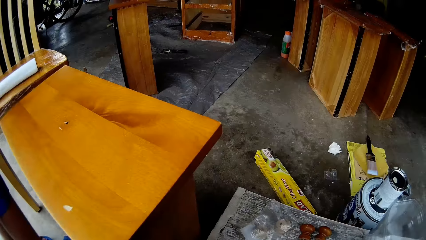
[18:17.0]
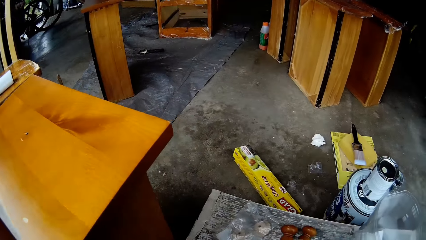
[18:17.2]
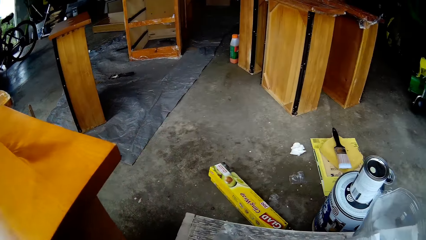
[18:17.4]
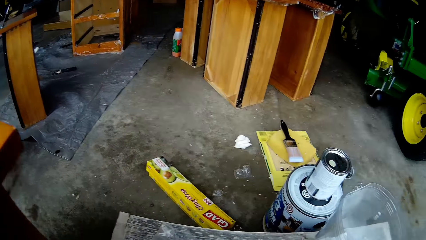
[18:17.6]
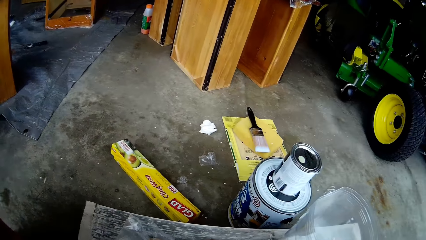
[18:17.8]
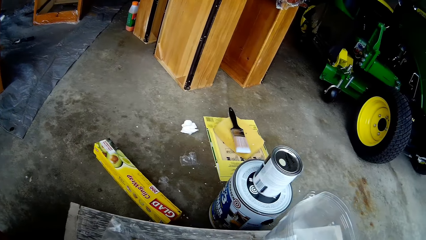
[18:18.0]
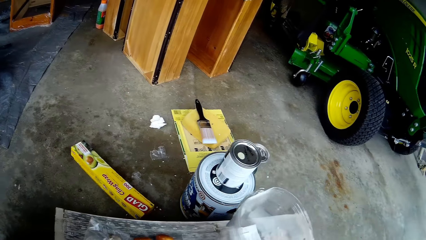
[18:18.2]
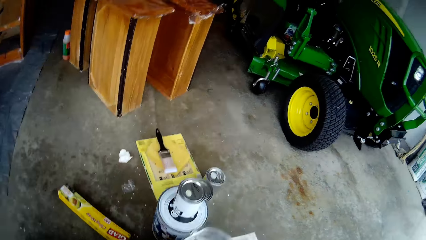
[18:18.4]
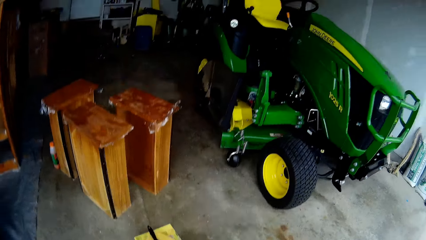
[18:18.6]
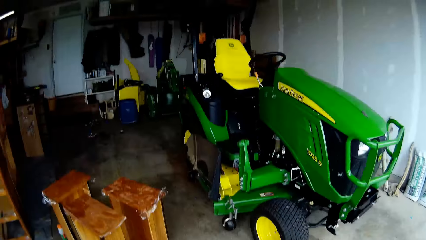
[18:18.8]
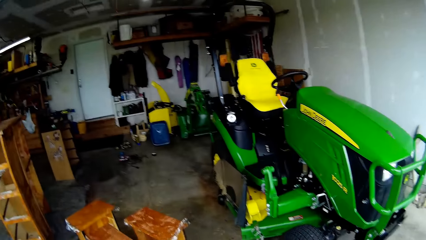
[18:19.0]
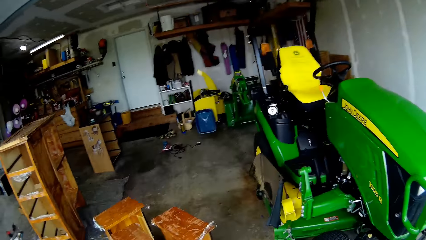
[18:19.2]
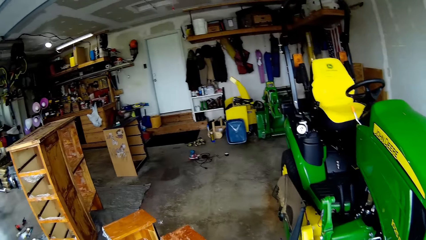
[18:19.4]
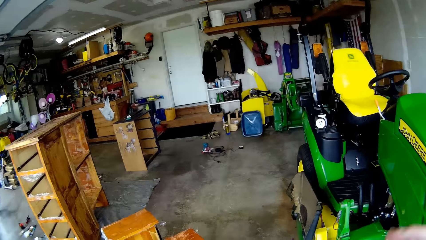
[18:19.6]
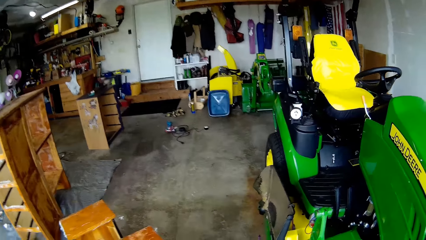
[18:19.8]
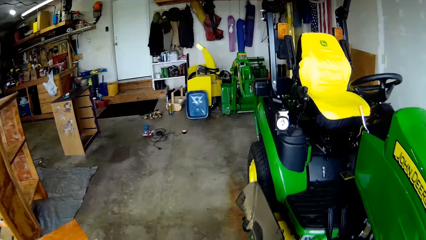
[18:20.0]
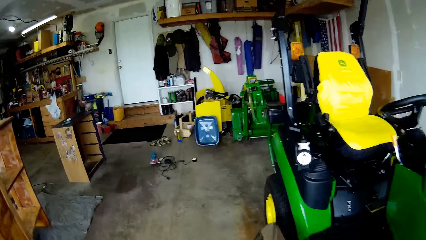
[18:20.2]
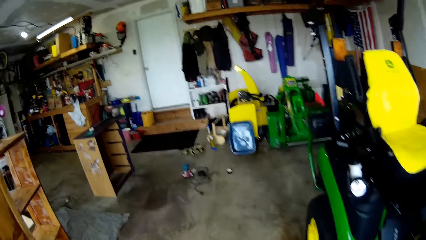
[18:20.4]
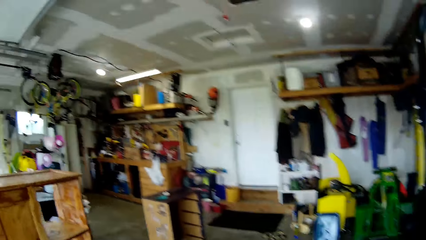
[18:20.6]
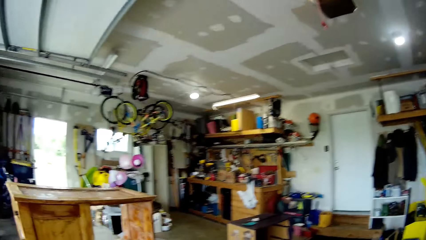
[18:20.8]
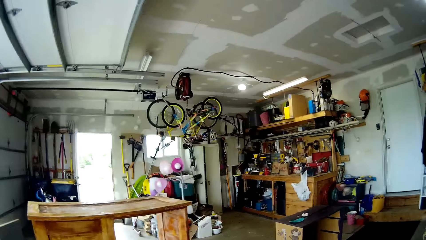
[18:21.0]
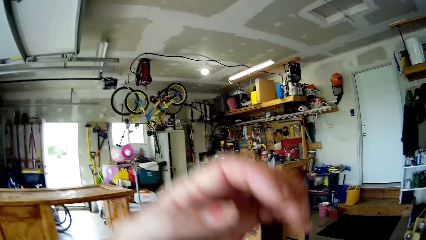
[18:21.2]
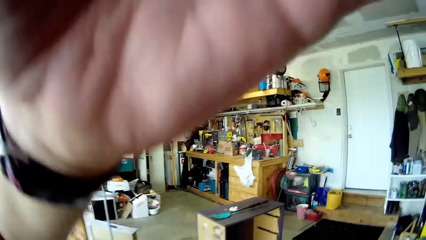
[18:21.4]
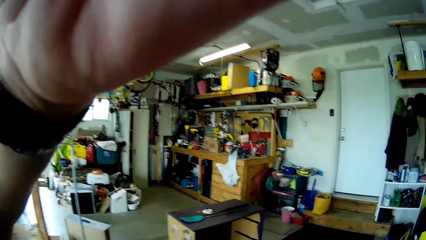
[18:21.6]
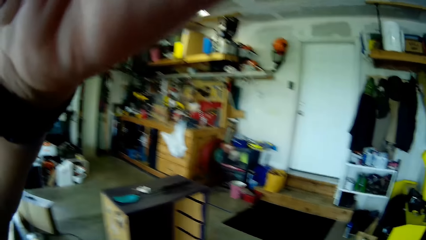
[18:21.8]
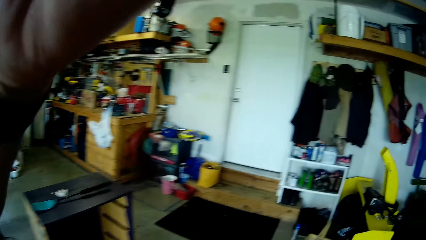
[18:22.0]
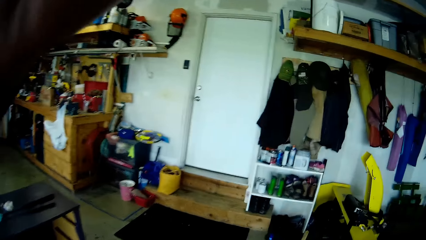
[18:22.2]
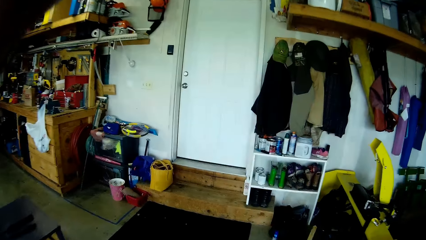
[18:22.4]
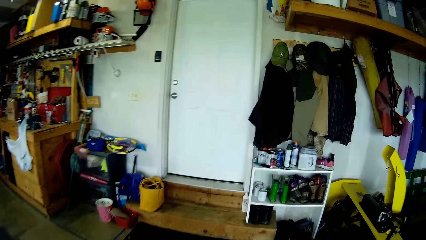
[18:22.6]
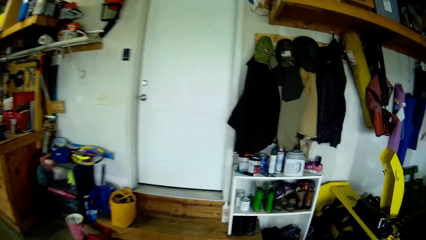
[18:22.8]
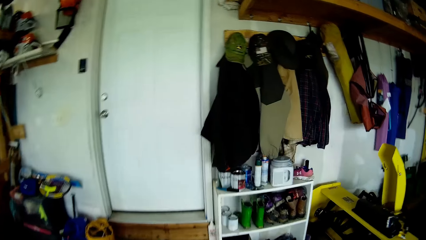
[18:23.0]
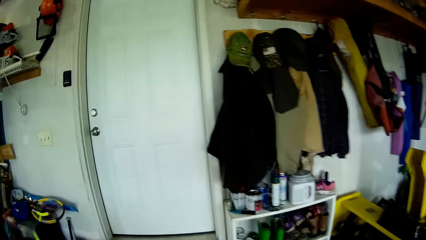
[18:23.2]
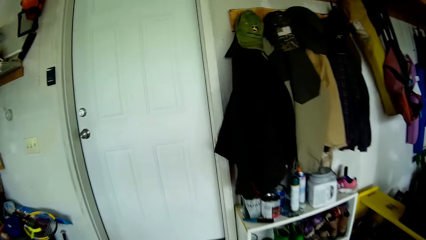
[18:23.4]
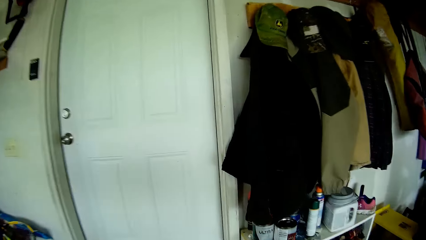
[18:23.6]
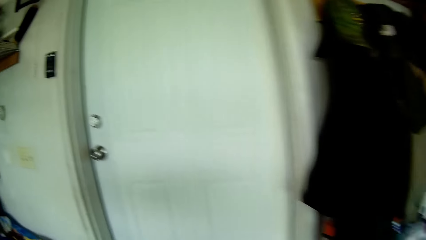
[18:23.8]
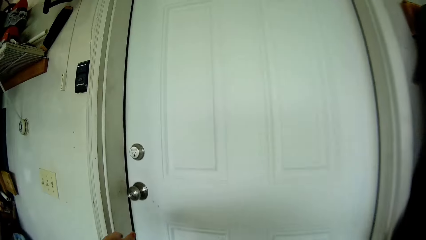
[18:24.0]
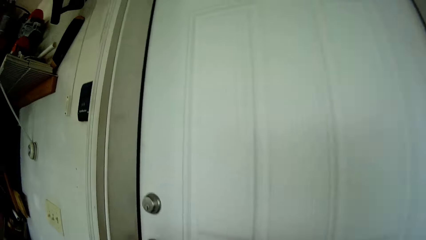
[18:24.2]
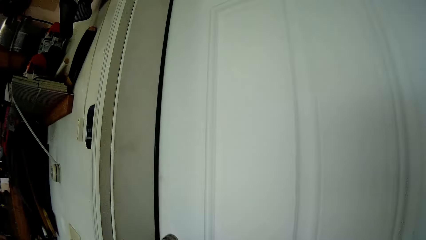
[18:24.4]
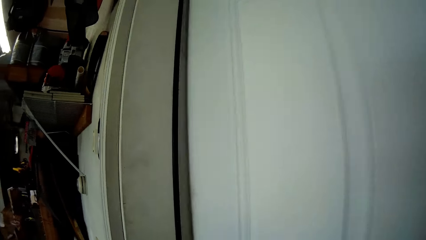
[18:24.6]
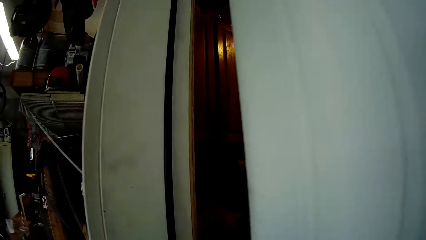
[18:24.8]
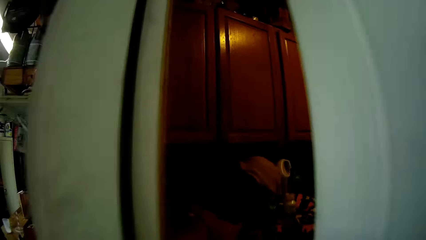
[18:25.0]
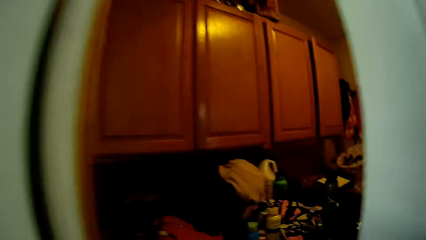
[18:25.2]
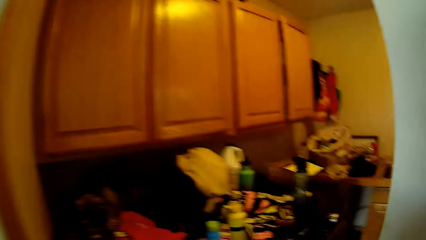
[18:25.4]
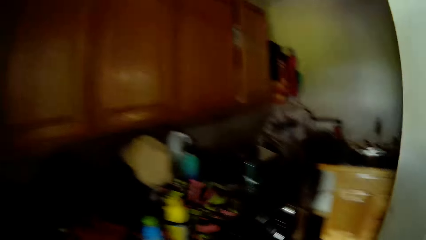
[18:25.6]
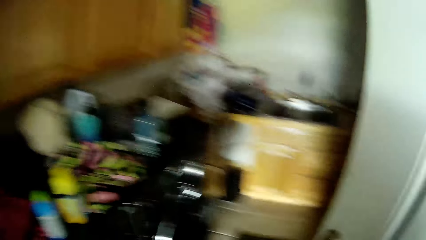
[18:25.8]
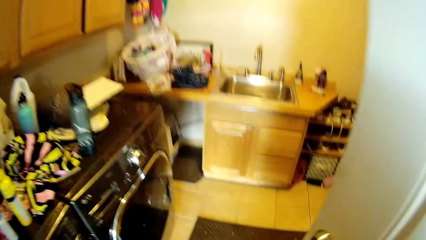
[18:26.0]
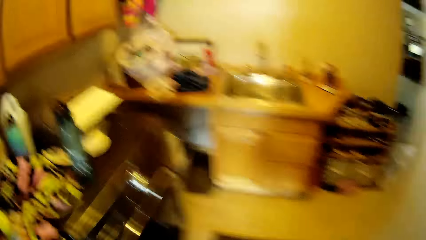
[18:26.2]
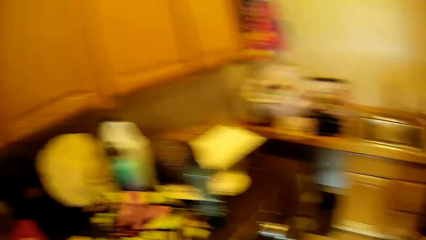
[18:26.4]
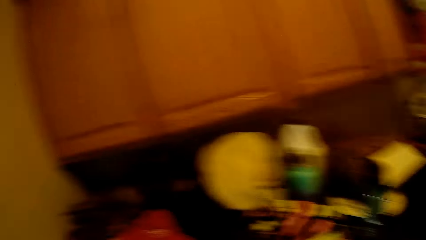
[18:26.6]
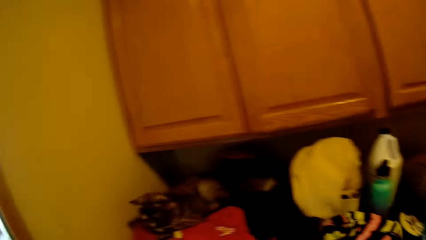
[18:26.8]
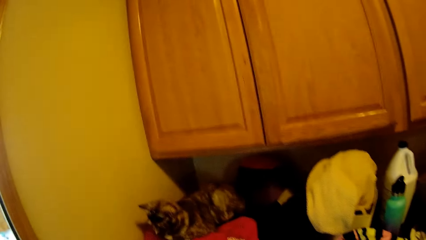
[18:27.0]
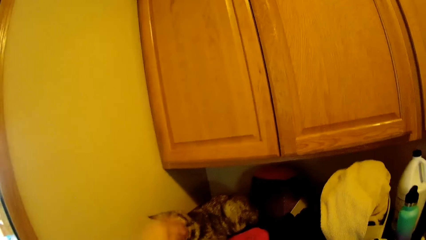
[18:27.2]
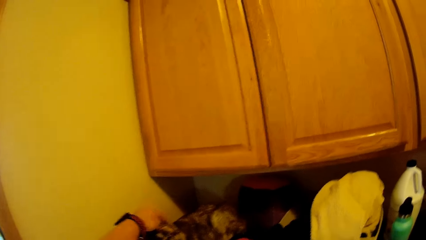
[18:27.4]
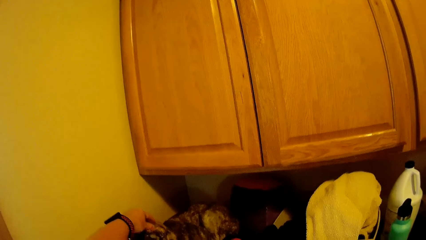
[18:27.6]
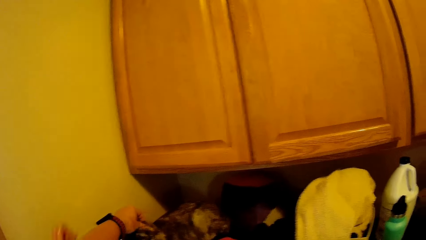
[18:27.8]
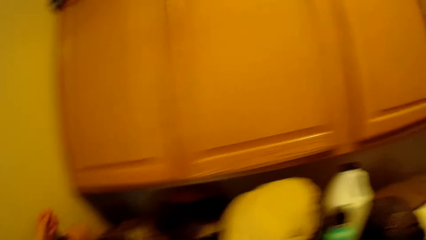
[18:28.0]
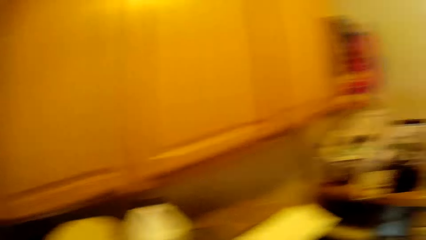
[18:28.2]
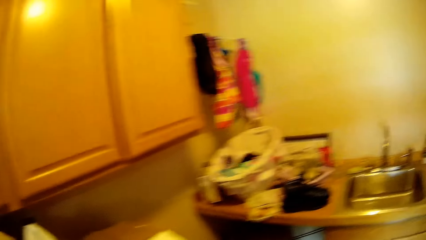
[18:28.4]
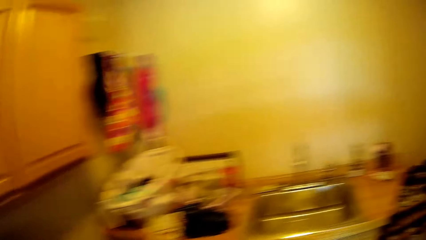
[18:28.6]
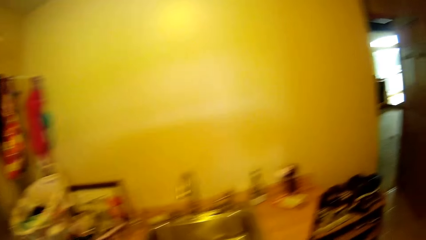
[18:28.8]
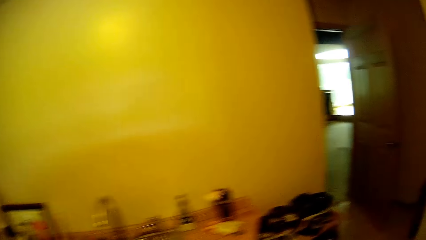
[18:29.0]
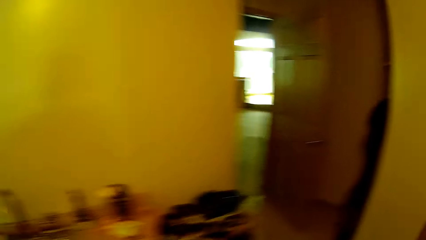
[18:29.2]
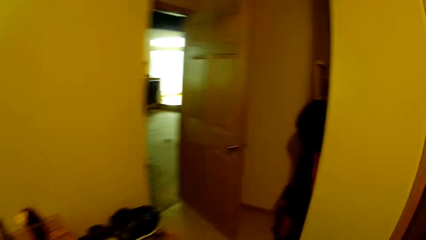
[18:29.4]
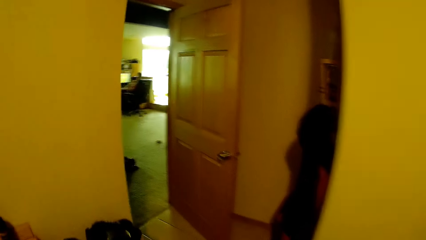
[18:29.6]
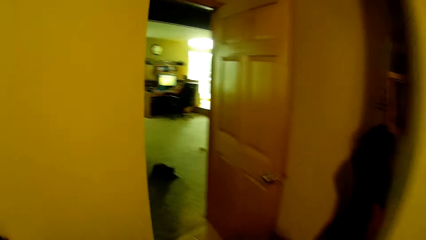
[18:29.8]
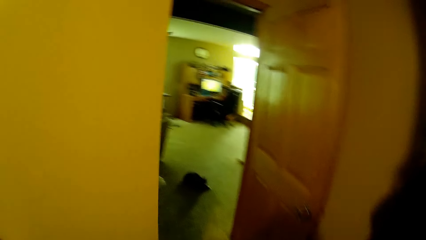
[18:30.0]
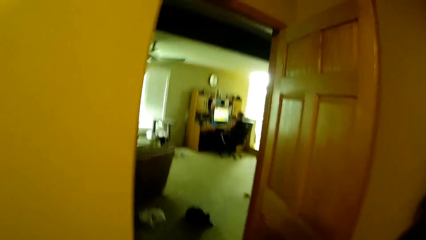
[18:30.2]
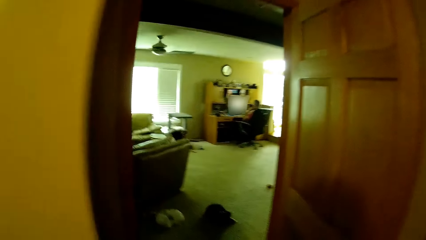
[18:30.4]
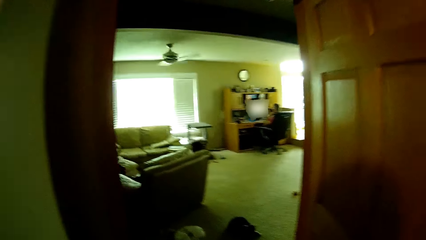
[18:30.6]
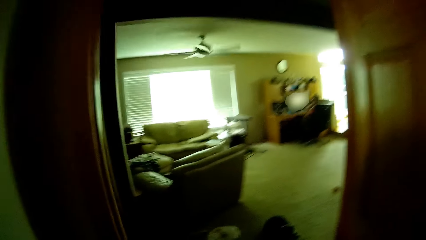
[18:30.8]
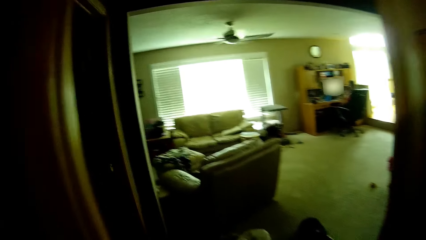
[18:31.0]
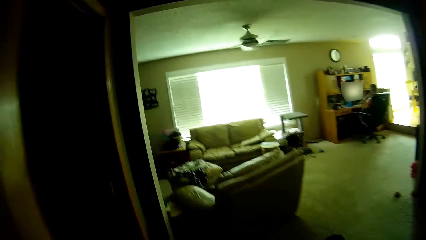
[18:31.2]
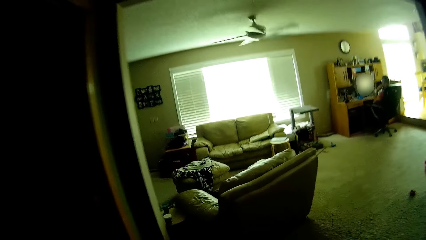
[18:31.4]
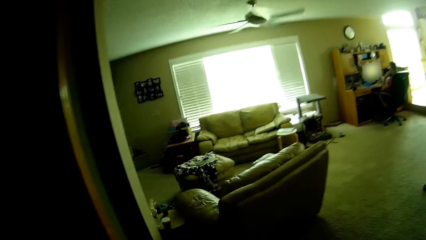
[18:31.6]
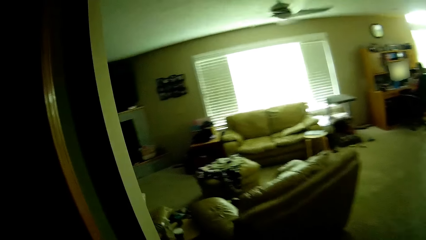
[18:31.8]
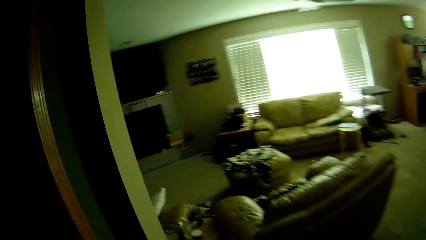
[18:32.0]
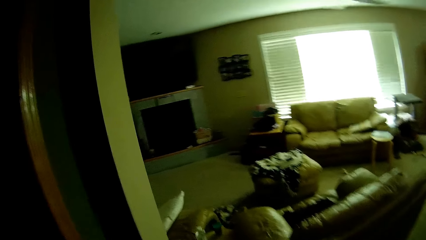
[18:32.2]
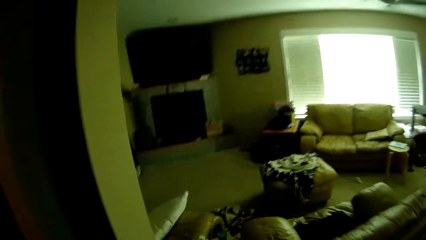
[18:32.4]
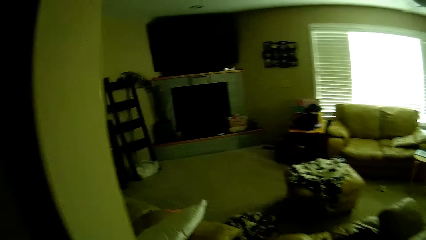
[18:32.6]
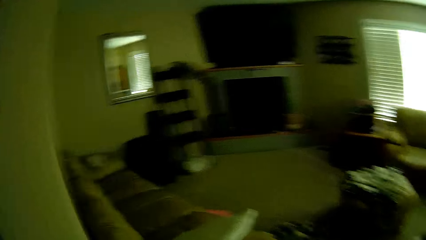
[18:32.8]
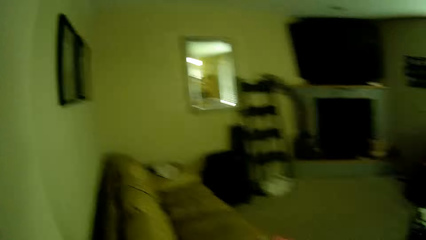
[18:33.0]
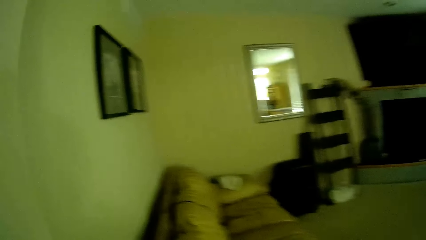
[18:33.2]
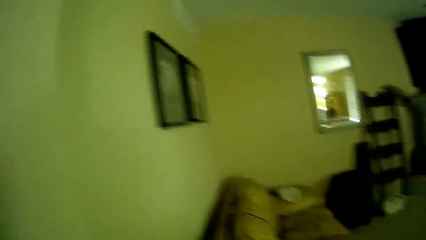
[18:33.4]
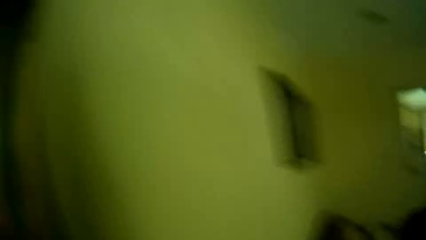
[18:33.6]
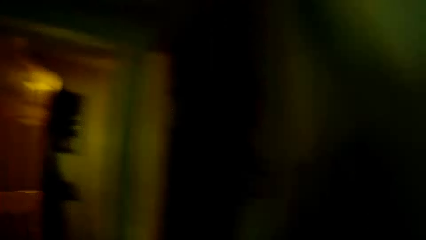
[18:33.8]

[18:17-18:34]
The camera wearer walks around the workshop. They move the hand and adjust the head camera. They step forward. They open a door of another room. They switch on the lights. They walk around the other room. They step forward. They touch the cat. They take a bottle on a kitchen slab. They walk around the house. They walk in another room.
